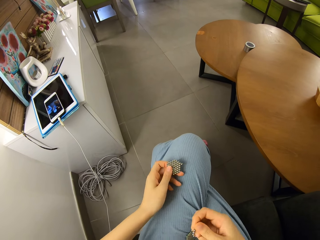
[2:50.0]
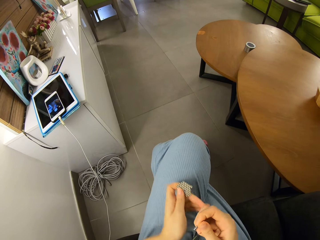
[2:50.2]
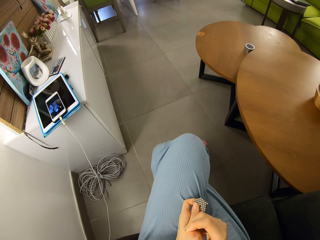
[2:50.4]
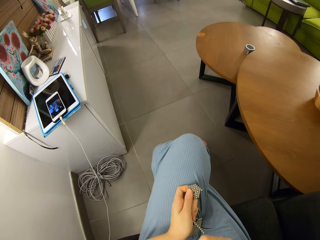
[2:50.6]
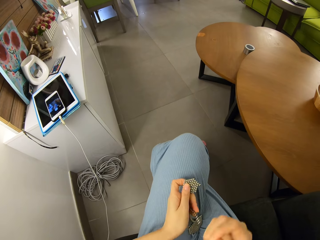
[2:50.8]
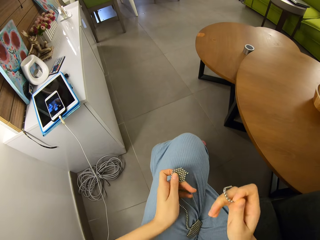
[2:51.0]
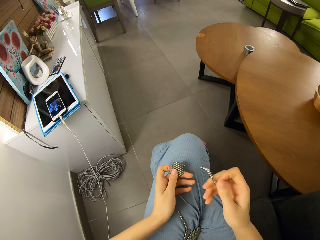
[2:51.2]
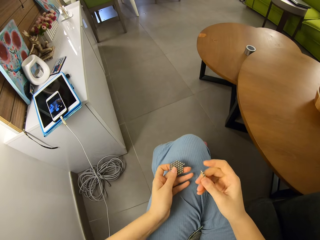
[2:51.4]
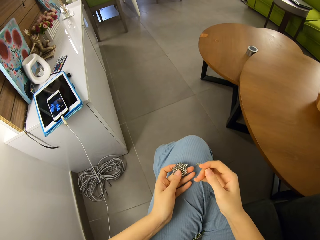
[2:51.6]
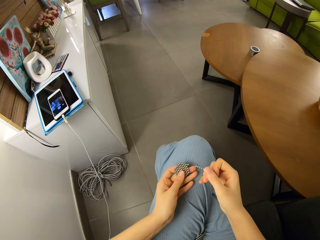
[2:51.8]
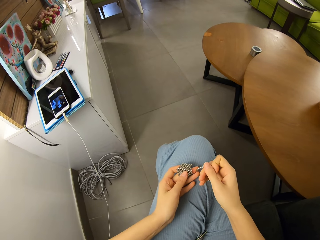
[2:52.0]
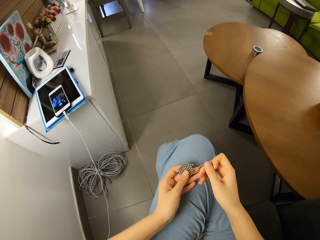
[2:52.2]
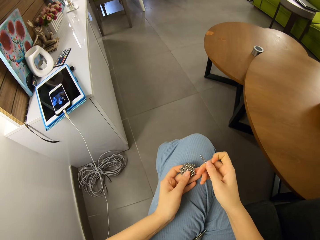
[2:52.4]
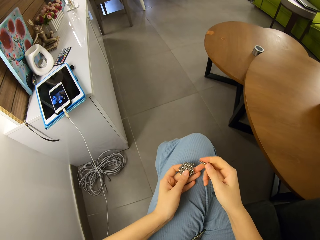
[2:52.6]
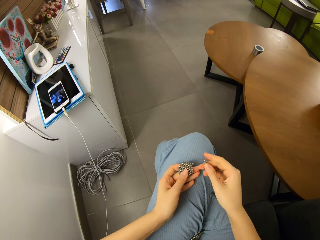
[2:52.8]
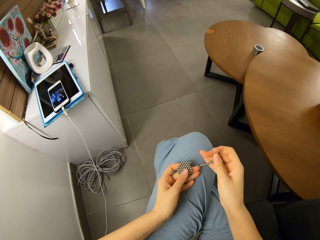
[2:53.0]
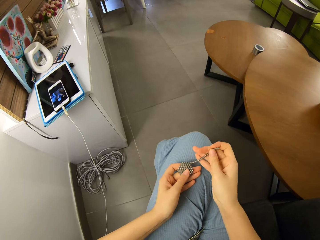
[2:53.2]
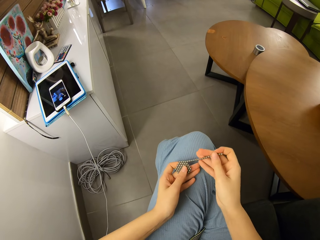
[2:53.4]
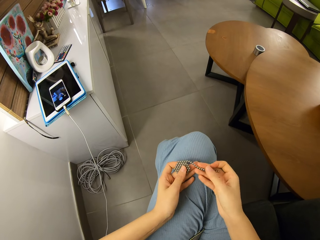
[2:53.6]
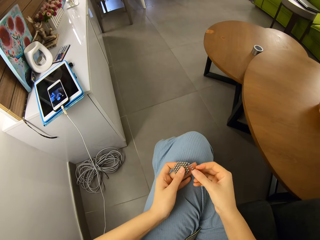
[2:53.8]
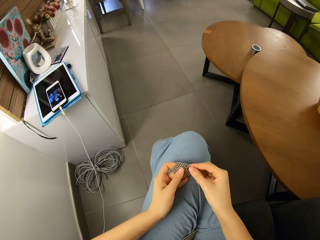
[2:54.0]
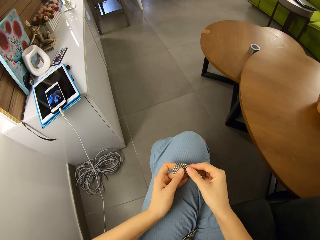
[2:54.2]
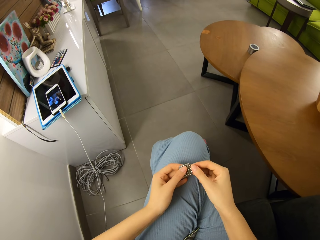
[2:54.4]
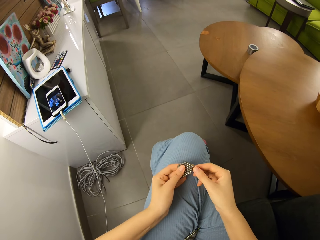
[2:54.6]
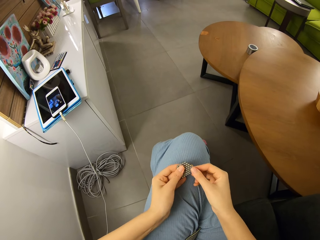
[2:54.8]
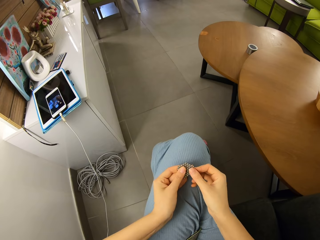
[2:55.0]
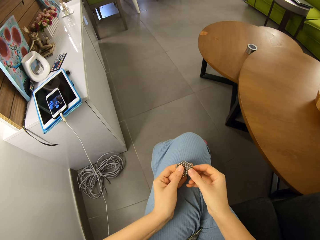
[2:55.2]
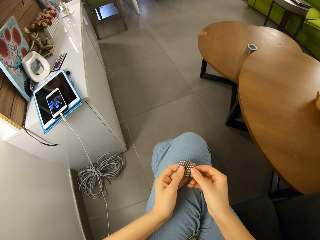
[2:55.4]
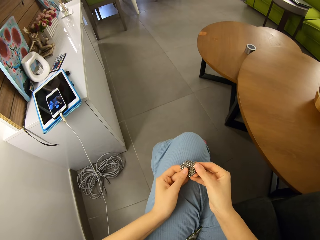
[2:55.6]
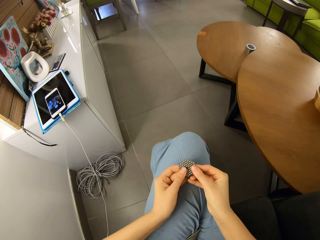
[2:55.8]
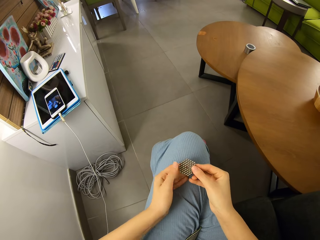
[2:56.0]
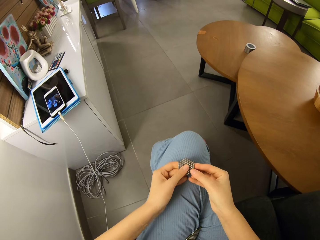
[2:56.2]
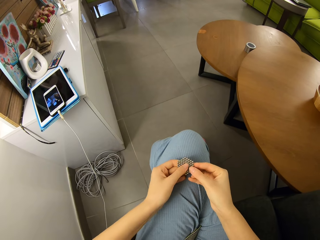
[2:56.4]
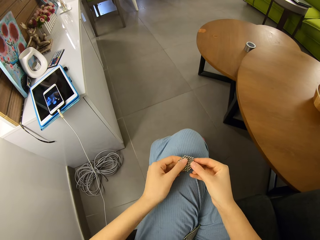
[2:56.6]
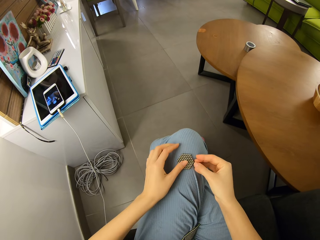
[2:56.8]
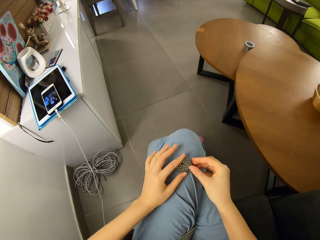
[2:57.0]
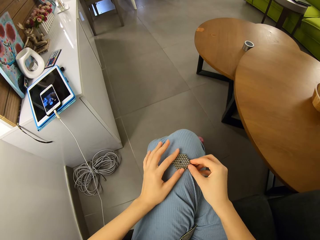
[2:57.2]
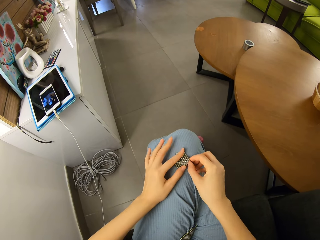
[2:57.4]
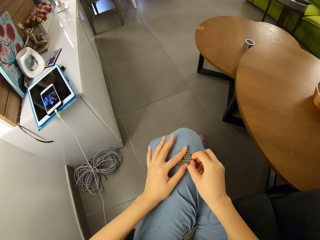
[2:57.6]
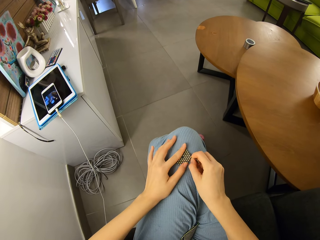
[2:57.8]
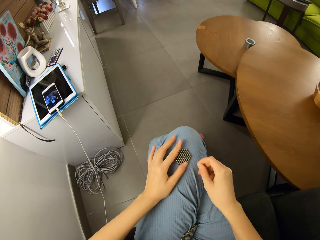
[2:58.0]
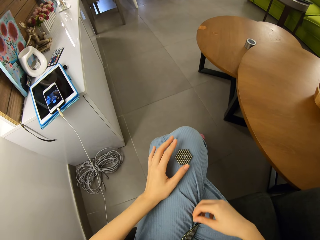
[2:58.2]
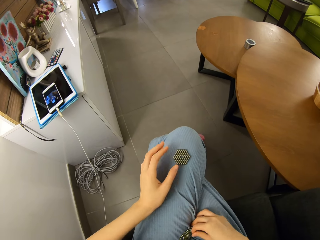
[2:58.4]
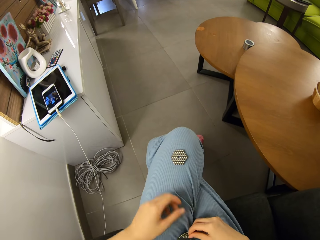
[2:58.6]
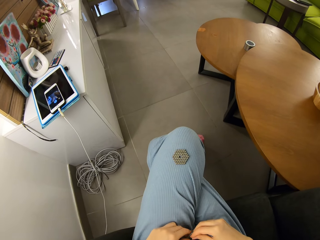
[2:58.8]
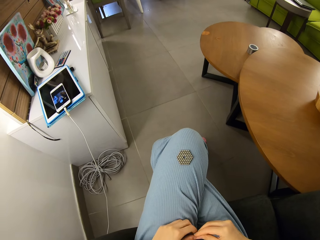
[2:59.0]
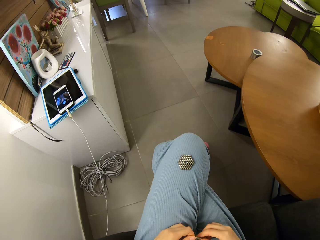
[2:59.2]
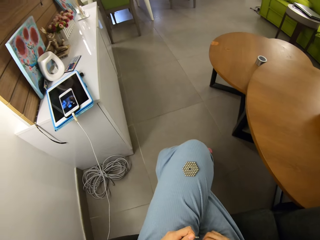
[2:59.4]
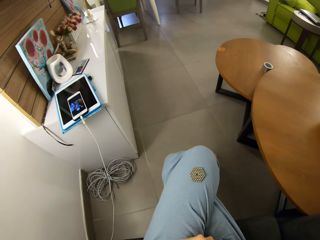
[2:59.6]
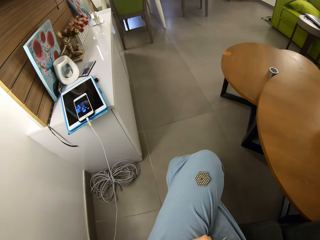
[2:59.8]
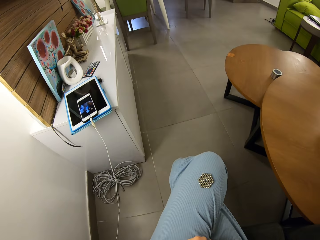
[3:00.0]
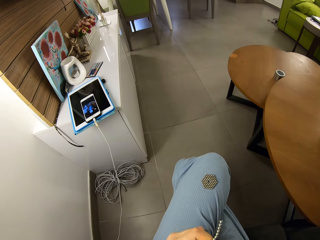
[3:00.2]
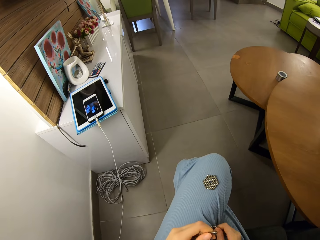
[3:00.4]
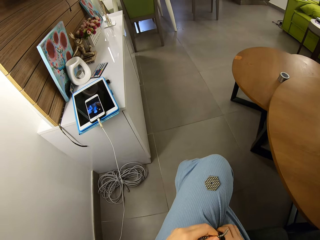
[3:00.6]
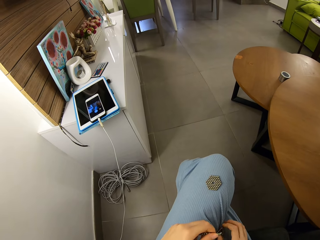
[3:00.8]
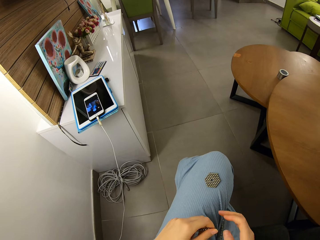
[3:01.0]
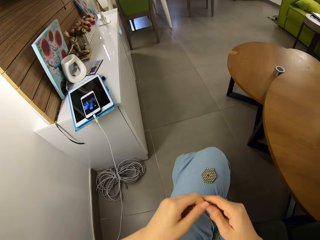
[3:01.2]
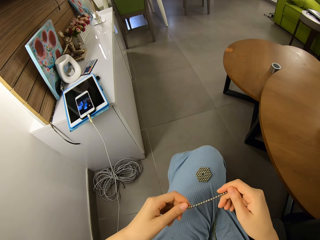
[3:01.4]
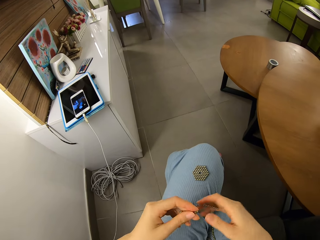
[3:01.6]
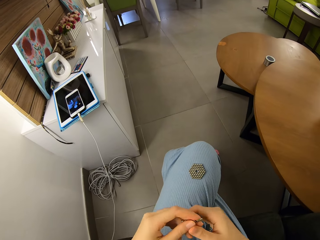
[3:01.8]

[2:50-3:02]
The camera wearer separates the magnetic beads. They join more magnetic beads to the new shape.

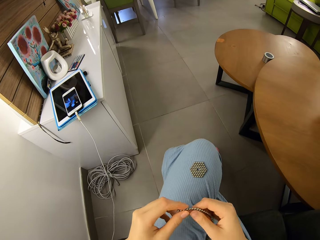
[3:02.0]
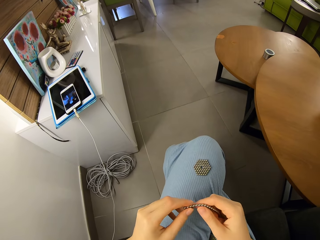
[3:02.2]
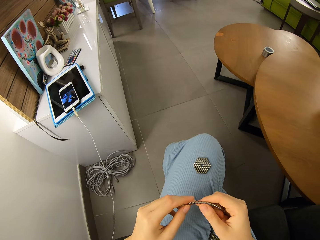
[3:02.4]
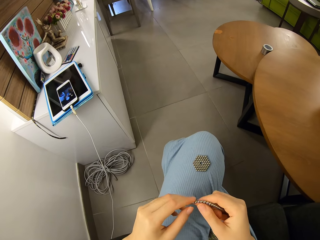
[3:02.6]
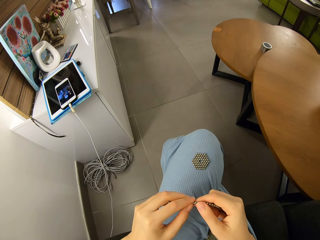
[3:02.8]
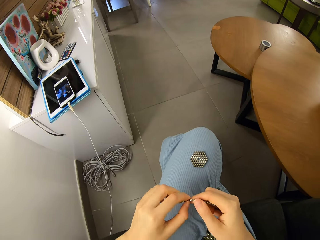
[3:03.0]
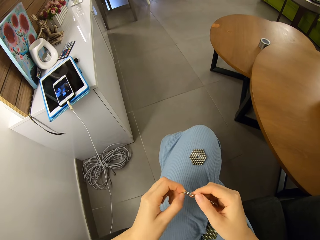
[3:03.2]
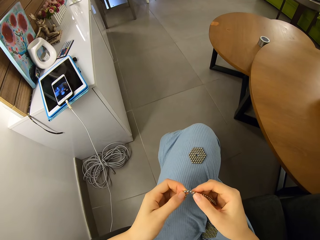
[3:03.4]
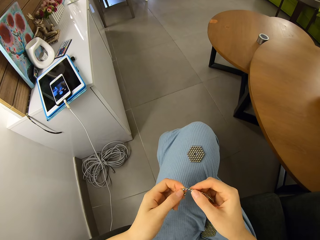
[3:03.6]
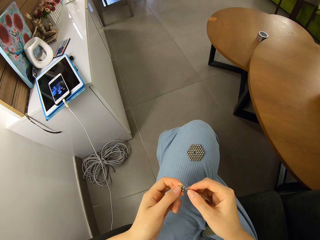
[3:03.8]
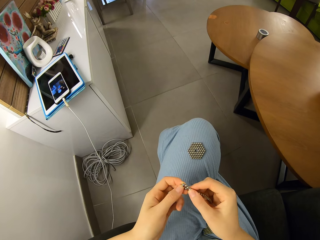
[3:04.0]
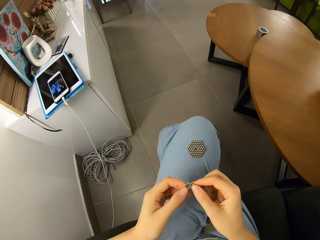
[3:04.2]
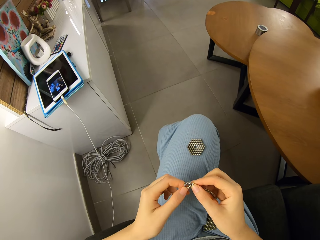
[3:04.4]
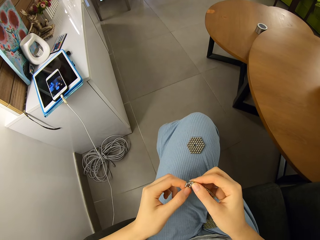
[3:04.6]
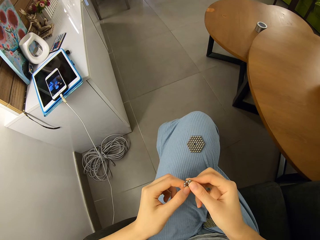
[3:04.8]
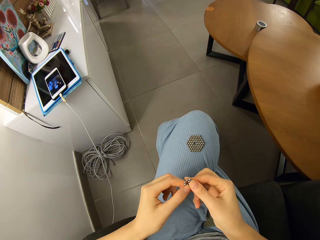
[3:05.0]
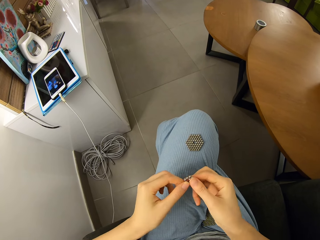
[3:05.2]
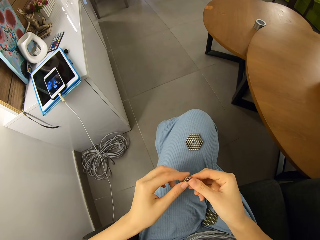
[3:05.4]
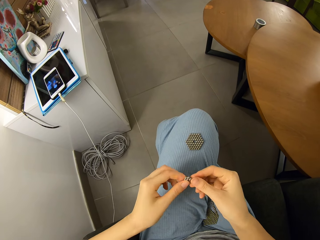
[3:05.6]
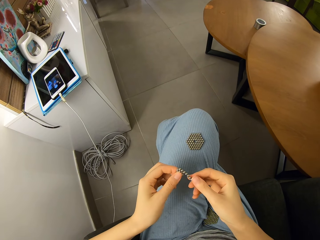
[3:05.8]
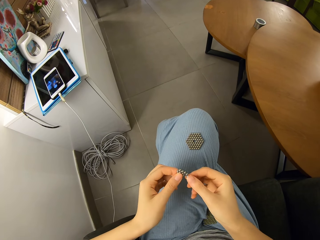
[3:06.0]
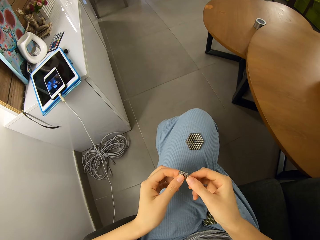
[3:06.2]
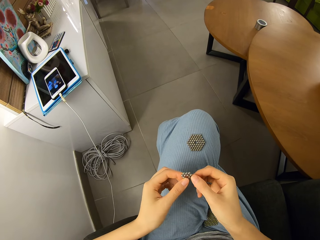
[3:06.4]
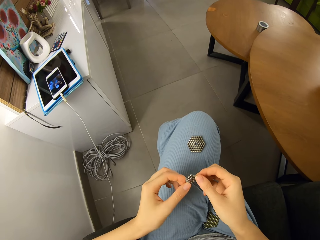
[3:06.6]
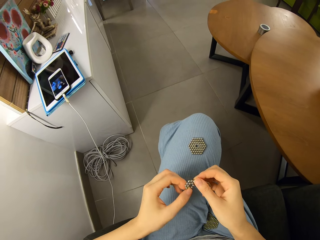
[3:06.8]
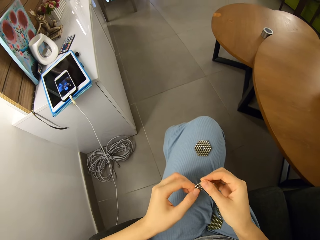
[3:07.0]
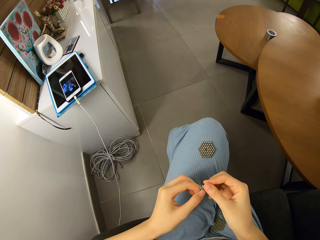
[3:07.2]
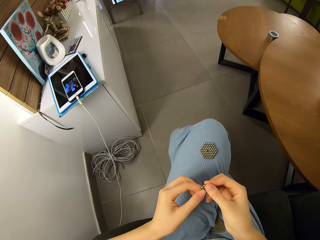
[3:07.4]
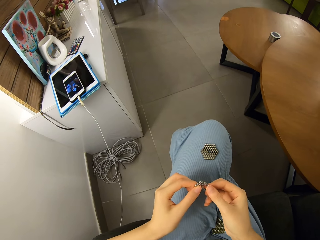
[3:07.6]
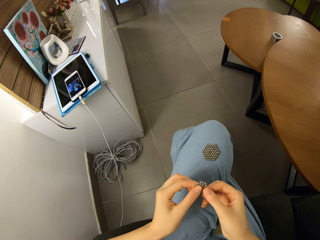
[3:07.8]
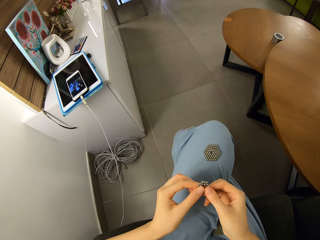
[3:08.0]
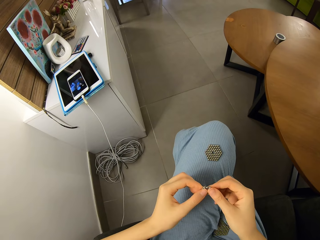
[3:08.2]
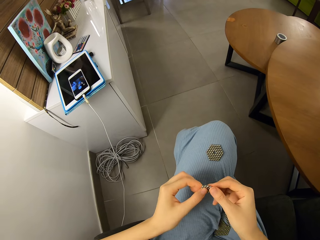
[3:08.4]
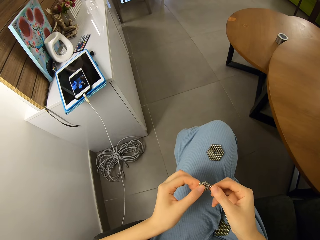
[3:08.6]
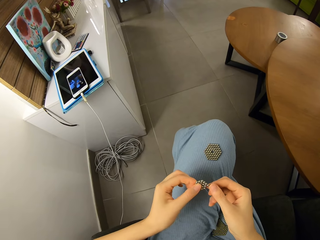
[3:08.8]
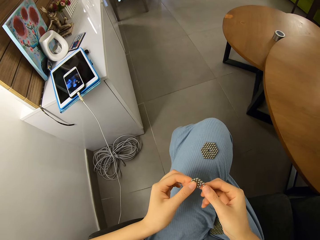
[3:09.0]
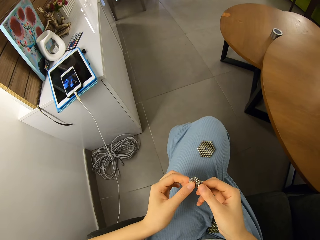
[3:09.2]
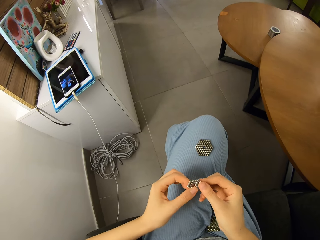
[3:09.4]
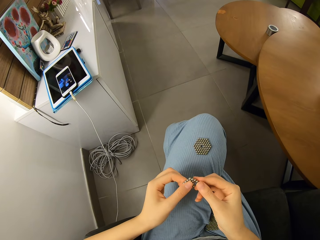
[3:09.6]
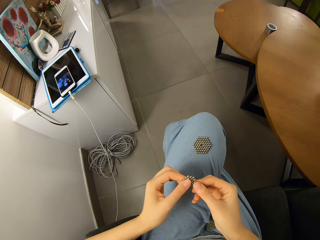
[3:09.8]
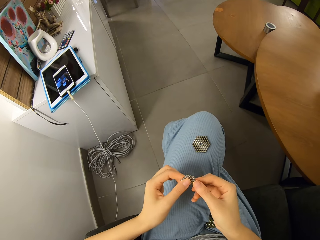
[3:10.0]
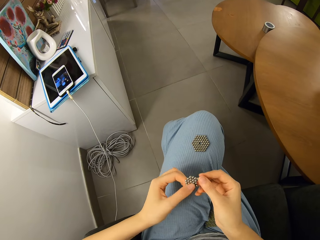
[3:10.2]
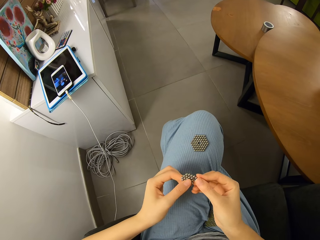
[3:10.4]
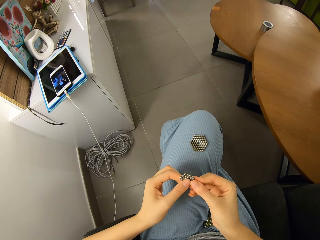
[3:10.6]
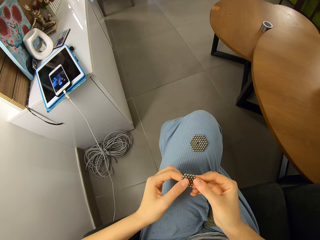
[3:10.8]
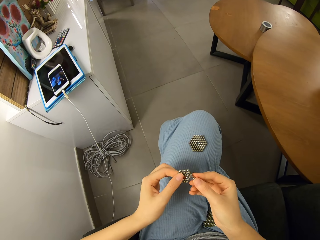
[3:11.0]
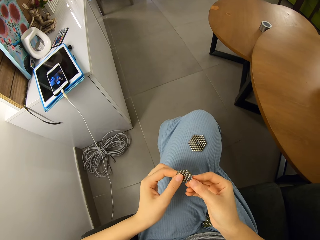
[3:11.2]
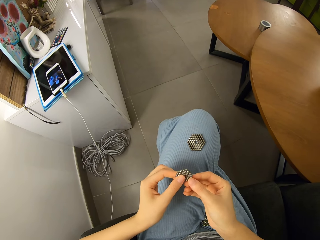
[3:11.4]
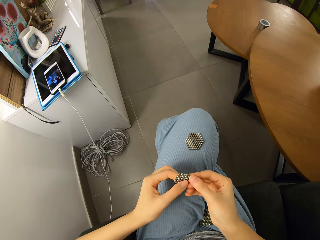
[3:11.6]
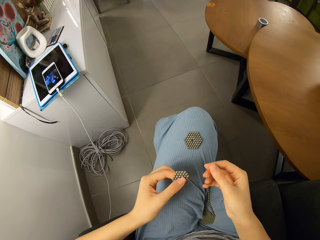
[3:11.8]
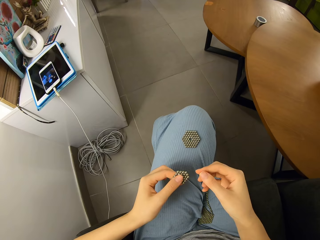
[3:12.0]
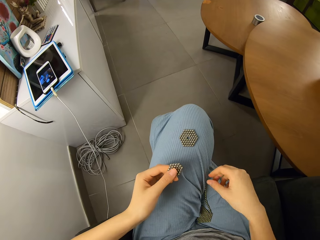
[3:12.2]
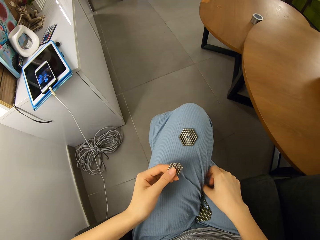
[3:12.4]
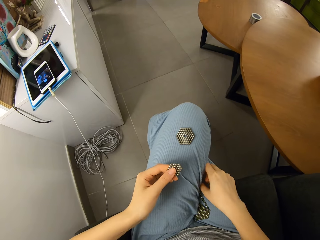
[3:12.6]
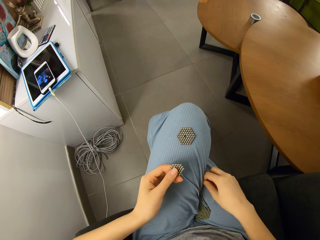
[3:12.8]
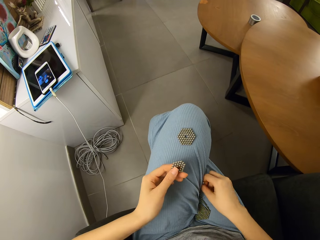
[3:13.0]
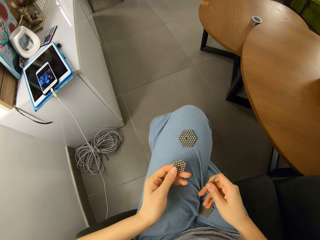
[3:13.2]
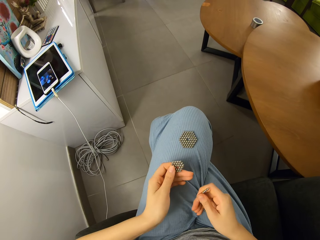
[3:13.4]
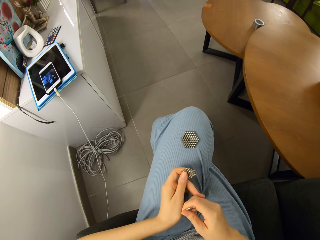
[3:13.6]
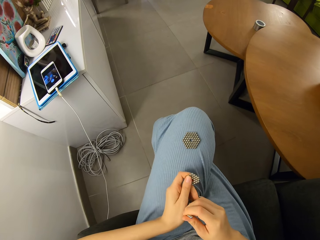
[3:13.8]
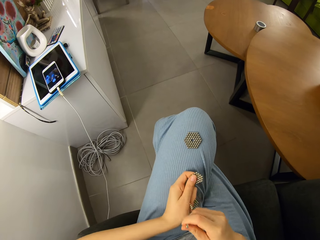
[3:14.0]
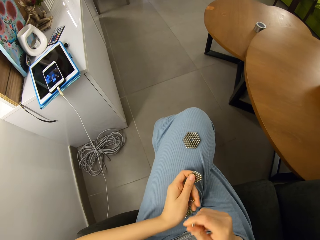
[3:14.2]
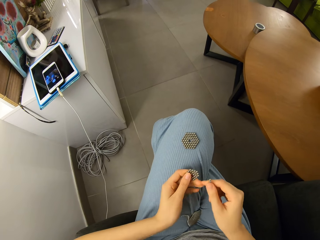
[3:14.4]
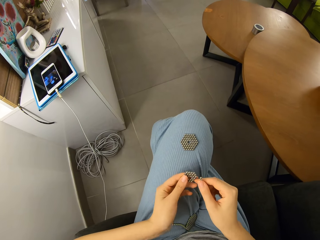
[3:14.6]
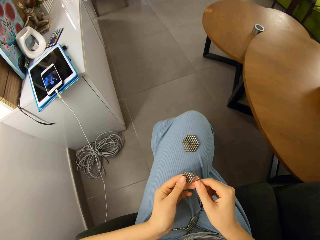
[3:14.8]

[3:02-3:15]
The camera wearer forms a shape with the roll of magnetic beads. They separate the magnetic beads.
